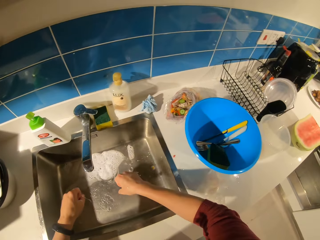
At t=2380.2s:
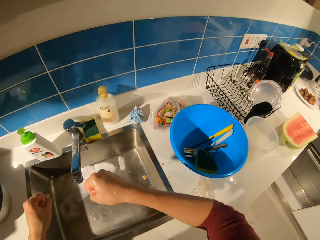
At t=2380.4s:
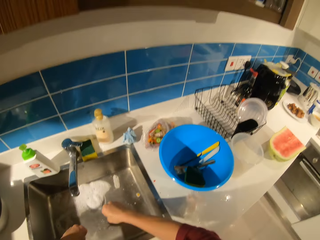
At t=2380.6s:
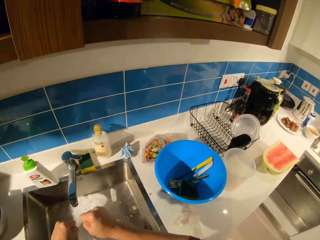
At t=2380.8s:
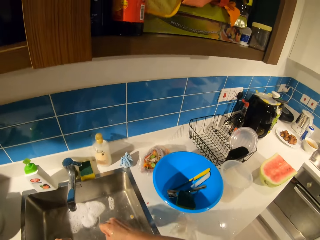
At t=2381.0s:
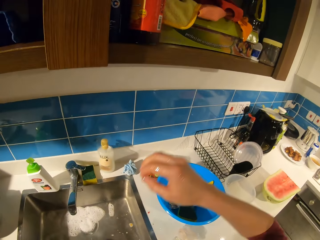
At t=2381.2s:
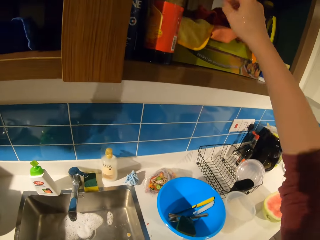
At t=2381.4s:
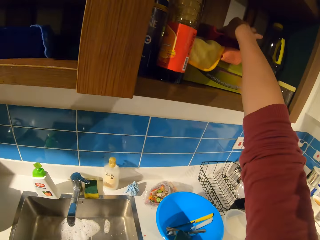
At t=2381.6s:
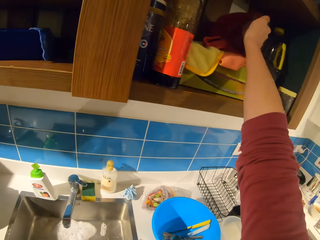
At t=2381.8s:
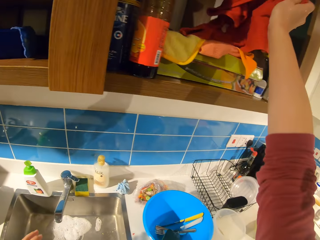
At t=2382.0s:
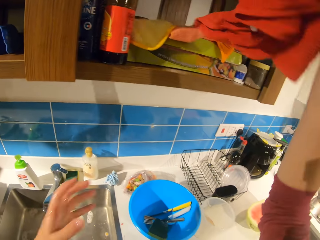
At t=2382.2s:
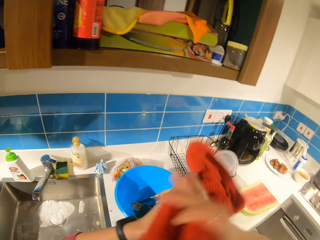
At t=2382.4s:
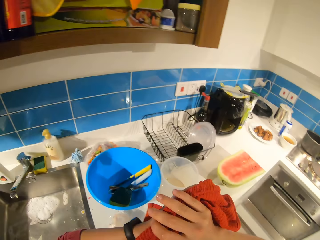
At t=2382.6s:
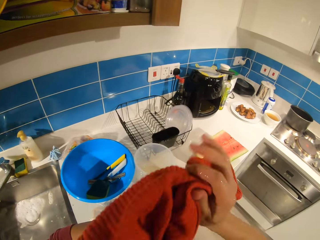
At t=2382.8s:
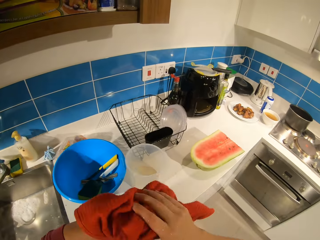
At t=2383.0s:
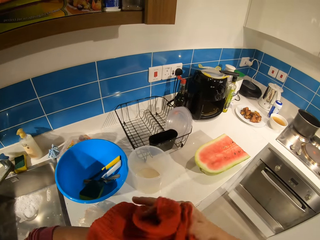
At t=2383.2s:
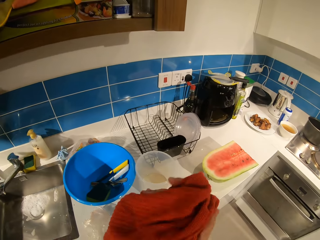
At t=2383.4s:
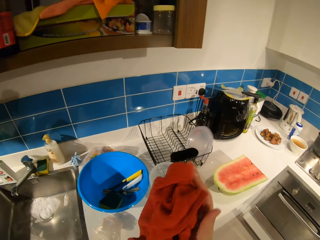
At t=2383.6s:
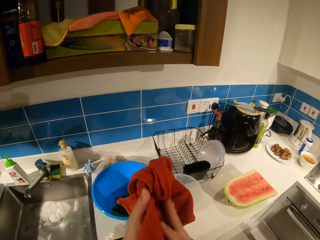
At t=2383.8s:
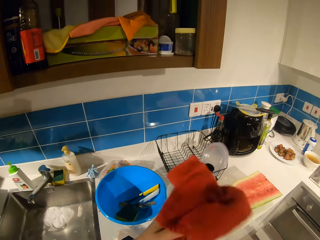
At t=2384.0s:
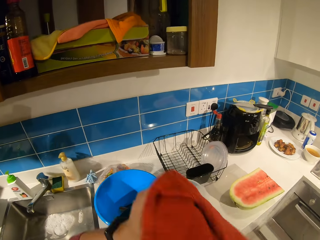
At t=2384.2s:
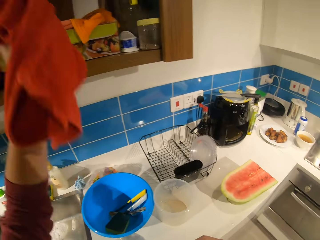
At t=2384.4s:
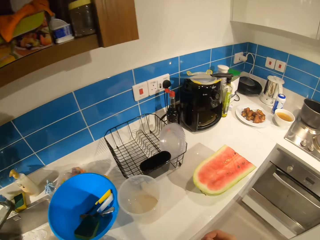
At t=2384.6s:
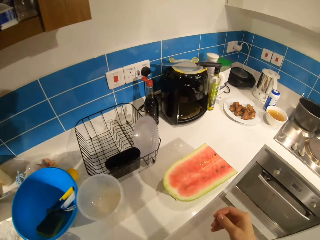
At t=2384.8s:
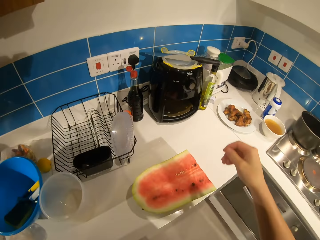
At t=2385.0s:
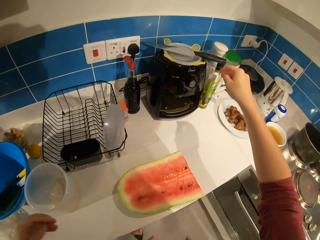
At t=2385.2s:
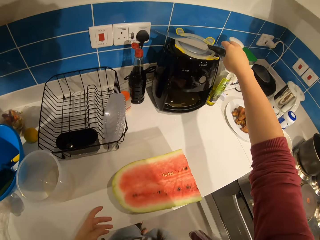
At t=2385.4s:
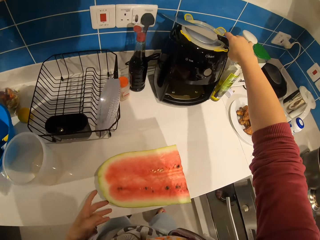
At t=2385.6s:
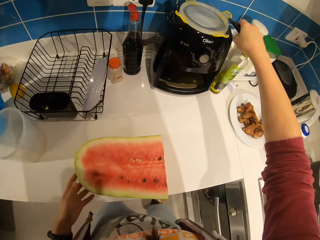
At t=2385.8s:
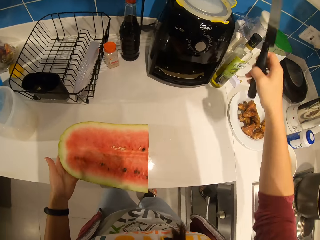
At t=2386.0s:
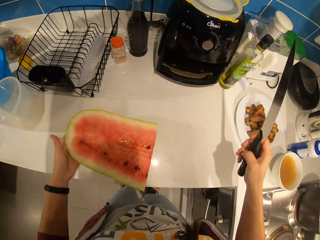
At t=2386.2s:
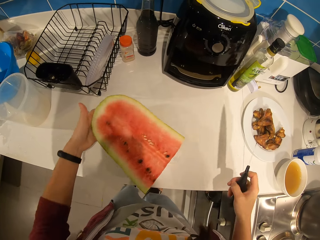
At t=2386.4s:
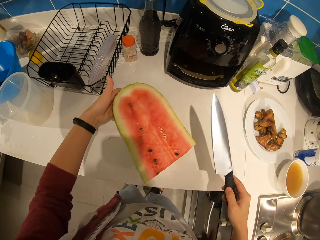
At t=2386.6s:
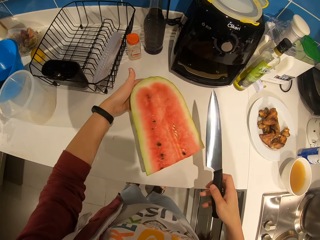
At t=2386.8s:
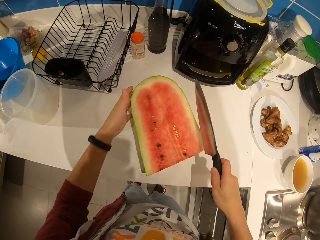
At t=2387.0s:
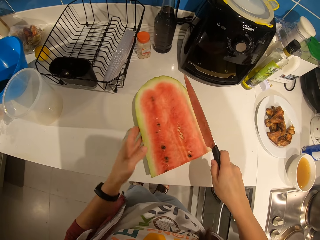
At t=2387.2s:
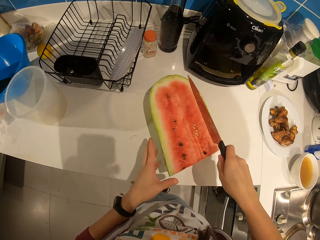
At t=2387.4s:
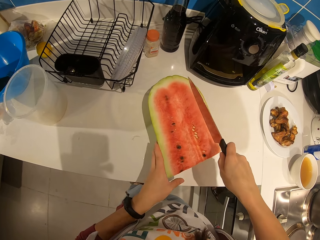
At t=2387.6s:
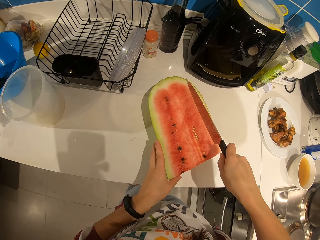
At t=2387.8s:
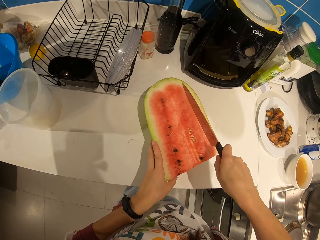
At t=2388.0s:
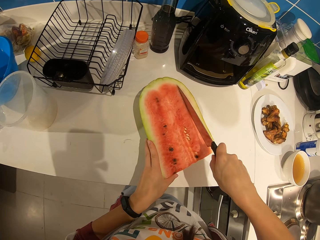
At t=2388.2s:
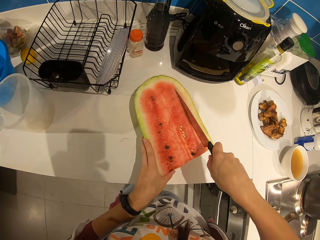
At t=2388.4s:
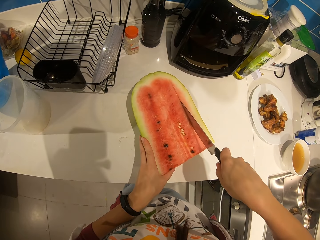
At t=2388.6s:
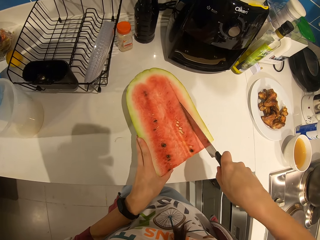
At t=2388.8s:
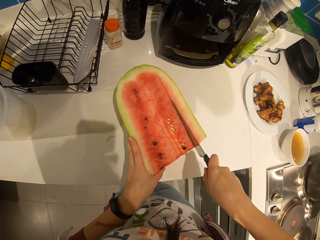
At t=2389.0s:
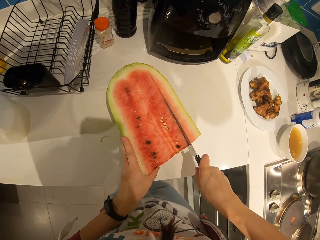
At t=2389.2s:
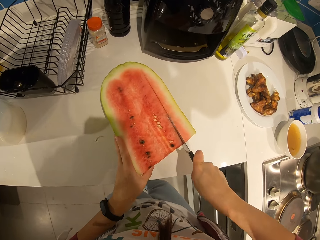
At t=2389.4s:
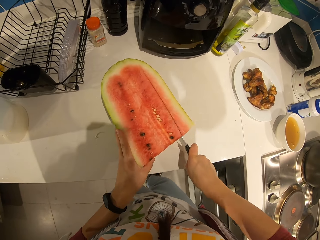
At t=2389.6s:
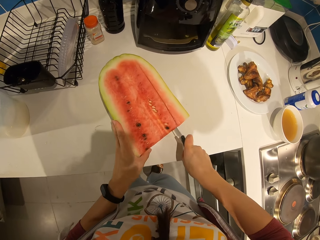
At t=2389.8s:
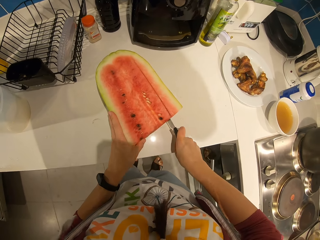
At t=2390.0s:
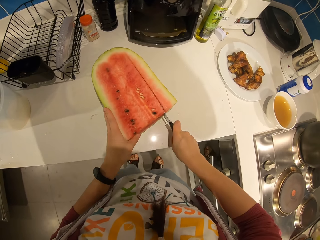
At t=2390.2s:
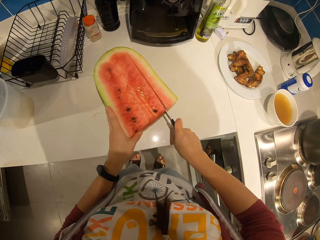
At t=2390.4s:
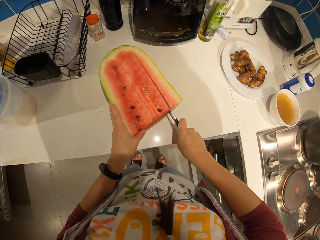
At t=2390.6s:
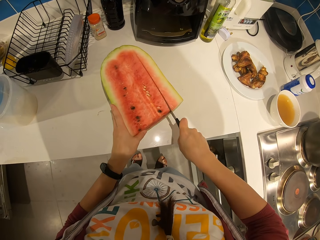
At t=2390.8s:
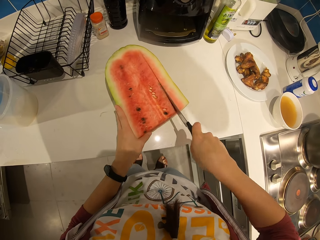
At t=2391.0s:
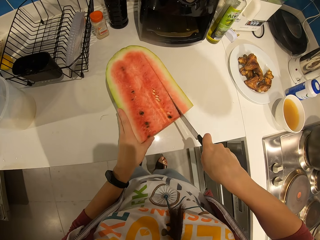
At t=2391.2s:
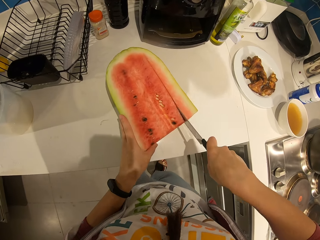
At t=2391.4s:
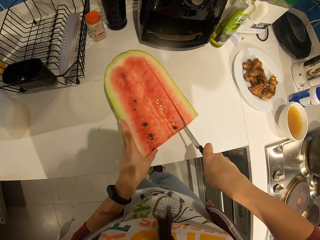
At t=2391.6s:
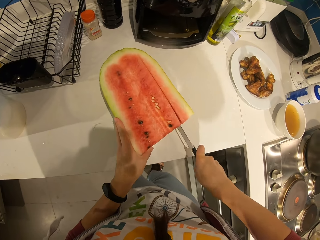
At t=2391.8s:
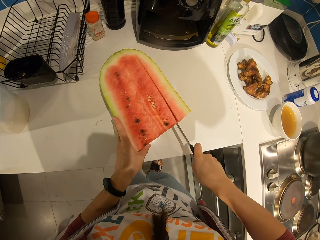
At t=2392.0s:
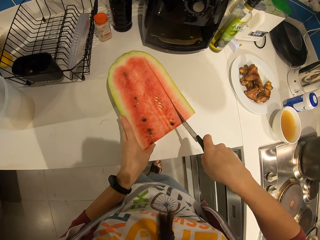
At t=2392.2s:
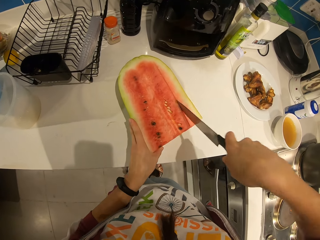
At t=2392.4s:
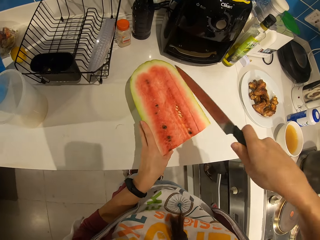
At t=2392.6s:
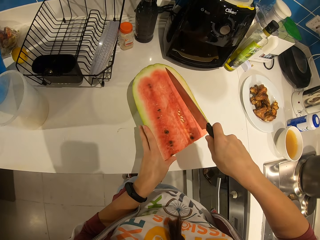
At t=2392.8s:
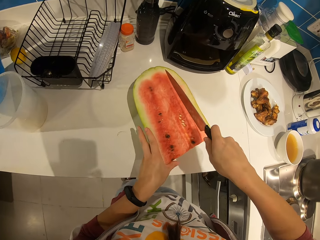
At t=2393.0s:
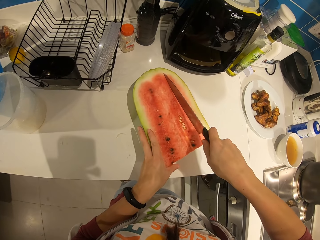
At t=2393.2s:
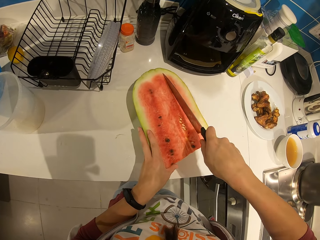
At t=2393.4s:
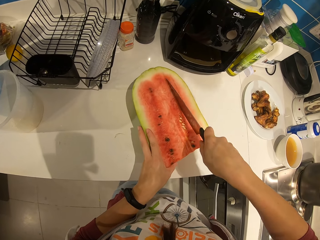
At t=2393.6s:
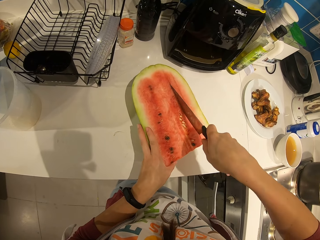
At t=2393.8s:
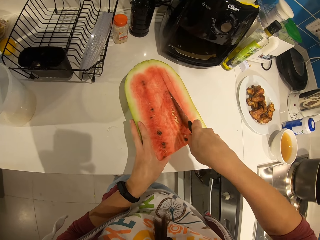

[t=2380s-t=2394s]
The camera wearer closes the knob. He takes out a napkin from the shelf. He cleans his hands with the napkin. He drops the napkin back in the shelf. He picks up the knife from the water heater. He adjusts the watermelon on the table. He cuts through the watermelon with the knife.

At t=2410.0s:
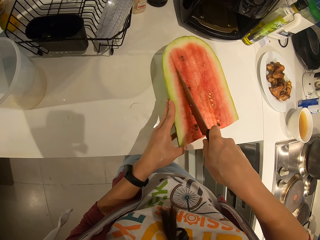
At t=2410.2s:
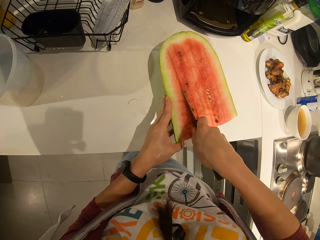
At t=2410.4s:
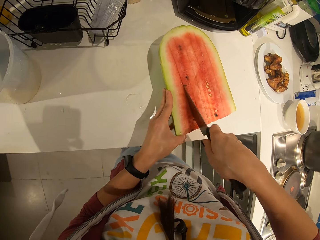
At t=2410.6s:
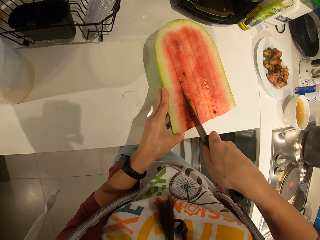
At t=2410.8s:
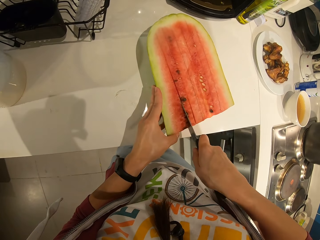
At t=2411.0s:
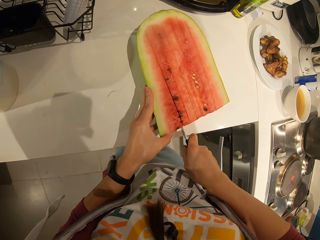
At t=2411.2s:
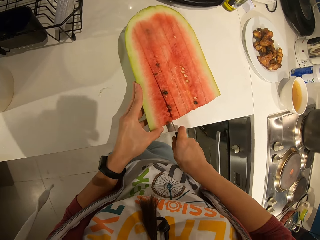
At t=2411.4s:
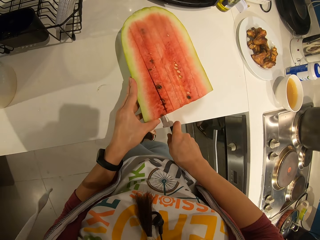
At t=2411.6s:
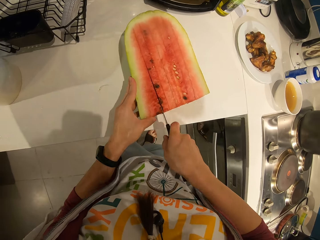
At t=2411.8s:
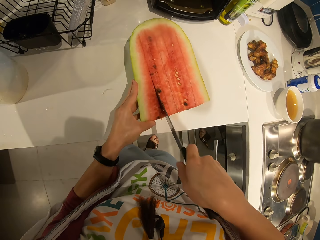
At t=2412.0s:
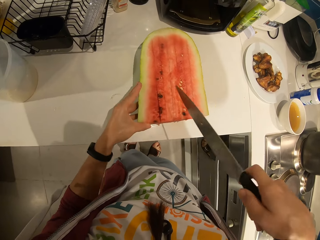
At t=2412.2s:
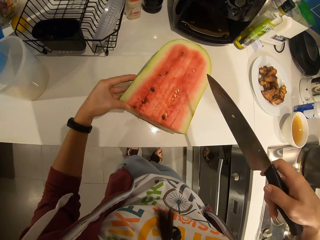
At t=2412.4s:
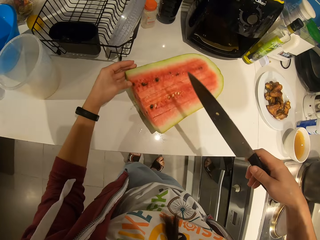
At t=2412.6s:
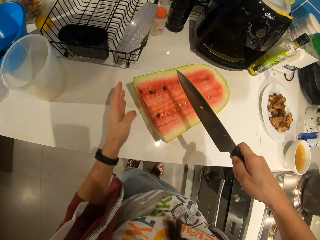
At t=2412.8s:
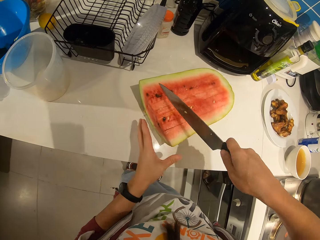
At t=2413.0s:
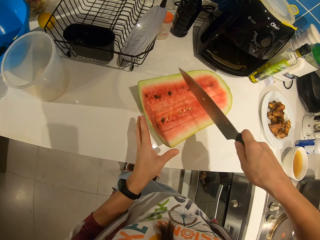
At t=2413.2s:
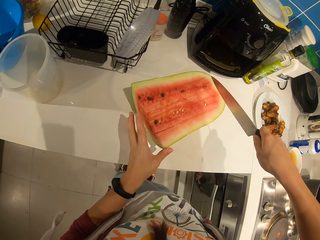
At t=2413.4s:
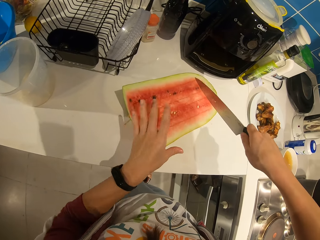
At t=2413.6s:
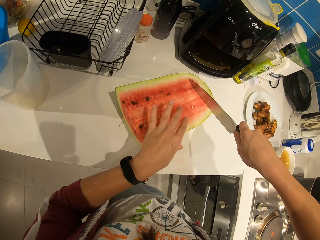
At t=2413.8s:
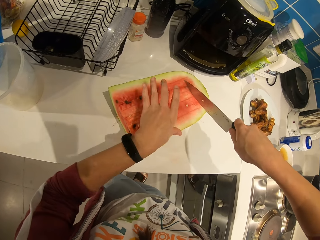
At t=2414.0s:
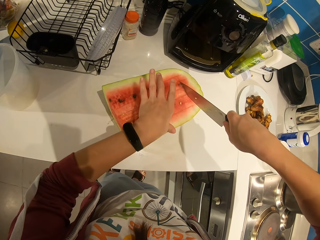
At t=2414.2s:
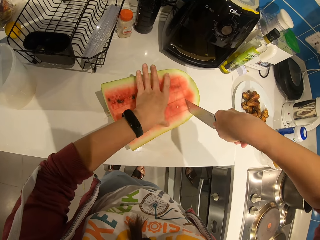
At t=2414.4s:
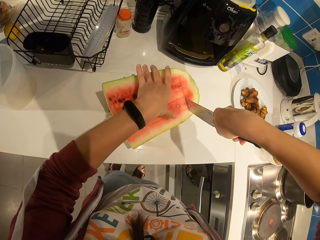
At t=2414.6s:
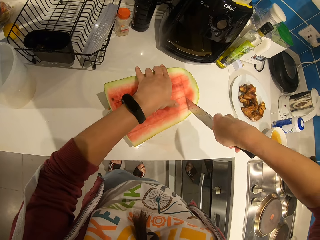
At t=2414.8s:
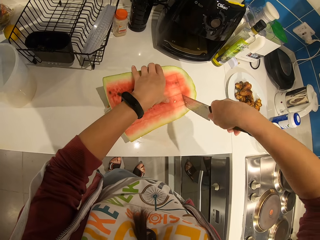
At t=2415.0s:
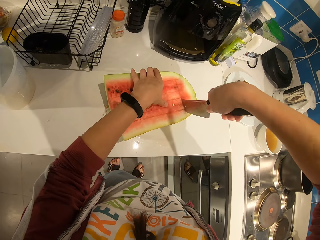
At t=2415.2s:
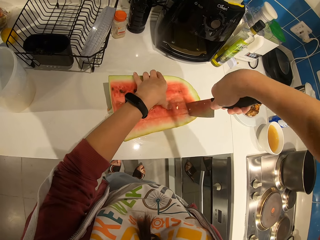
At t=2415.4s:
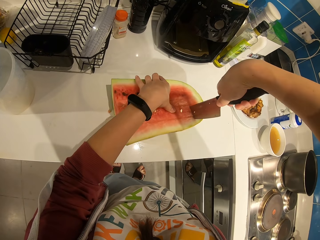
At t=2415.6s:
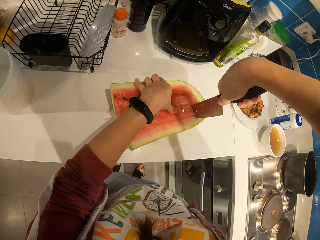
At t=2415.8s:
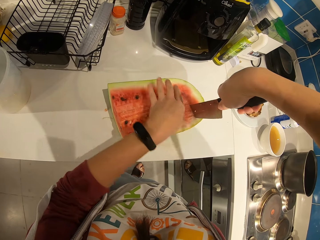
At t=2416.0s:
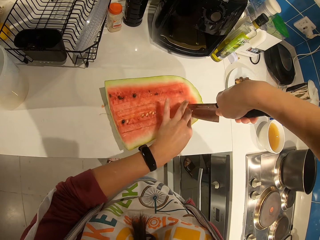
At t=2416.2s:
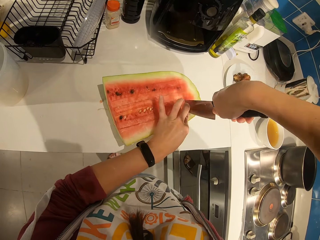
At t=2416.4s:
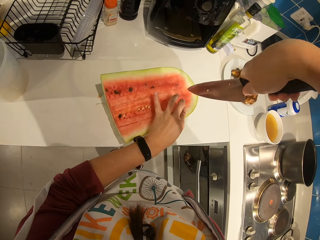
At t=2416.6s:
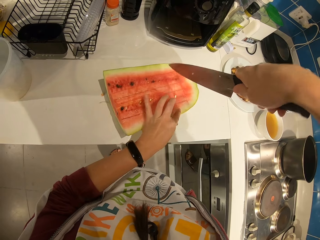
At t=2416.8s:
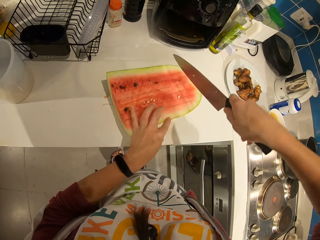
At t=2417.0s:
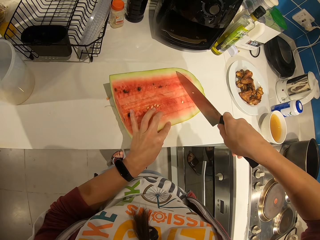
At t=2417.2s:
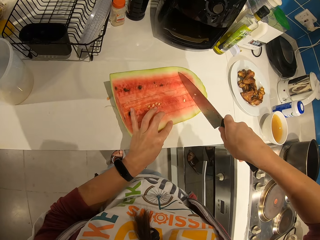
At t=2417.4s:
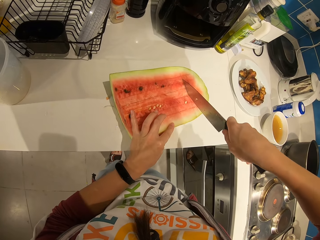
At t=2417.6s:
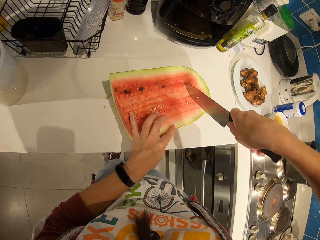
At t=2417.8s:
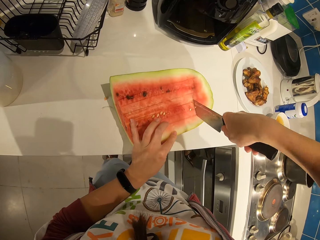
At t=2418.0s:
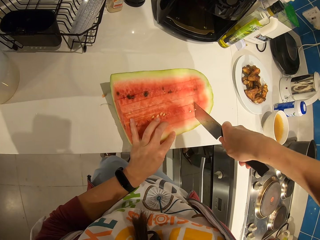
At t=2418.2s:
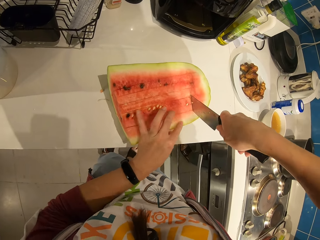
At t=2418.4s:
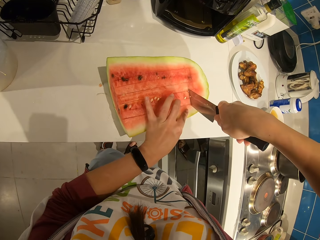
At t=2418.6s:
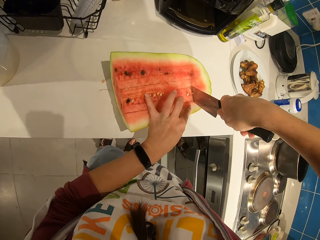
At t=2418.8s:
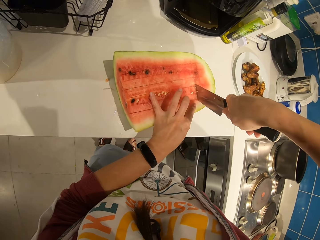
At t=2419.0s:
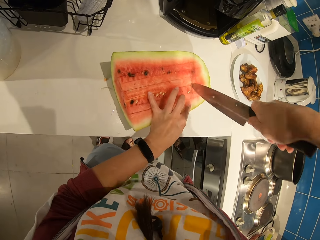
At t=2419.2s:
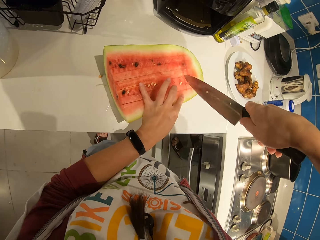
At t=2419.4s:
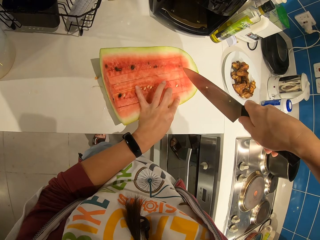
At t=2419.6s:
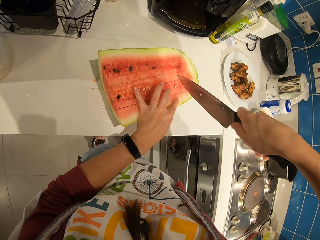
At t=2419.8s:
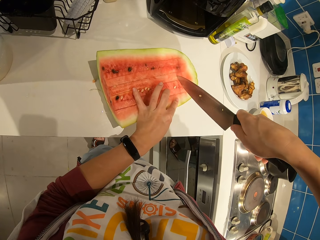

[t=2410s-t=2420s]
The camera wearer turns the melon. They adjust the watermelon on the table. They cut through the watermelon with the knife.
